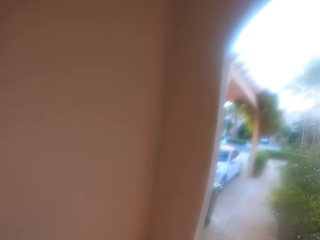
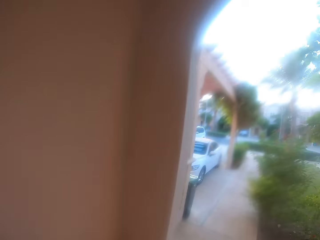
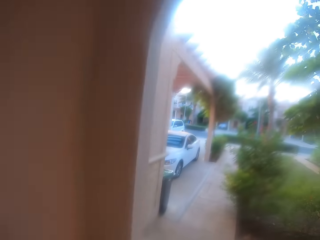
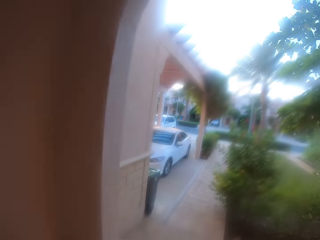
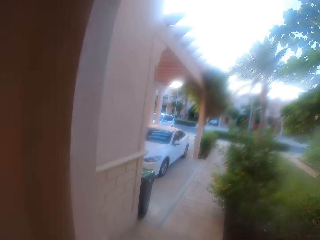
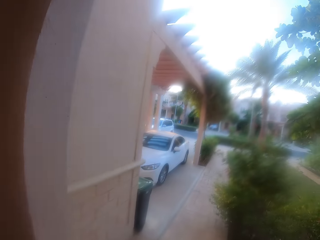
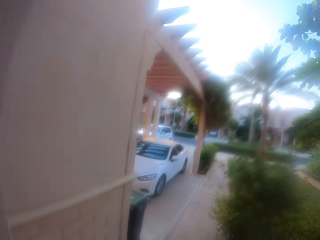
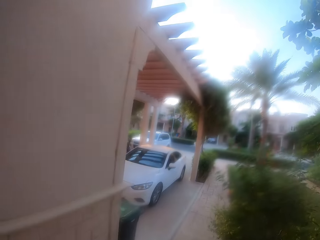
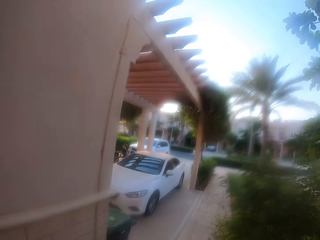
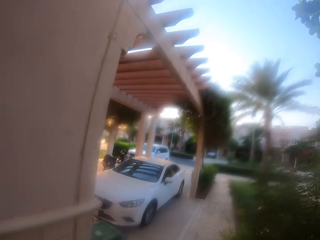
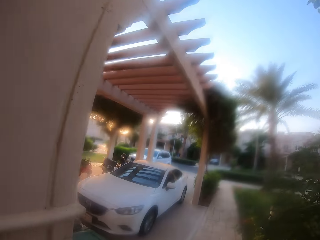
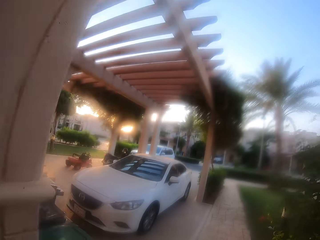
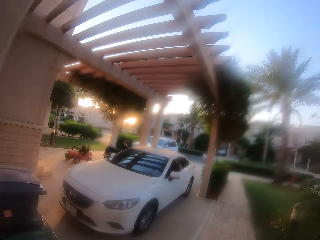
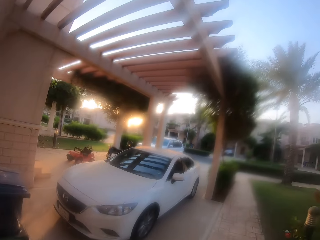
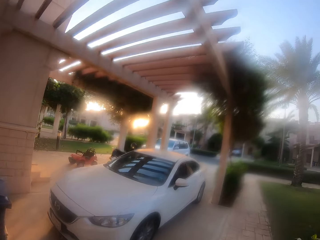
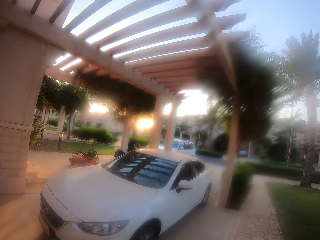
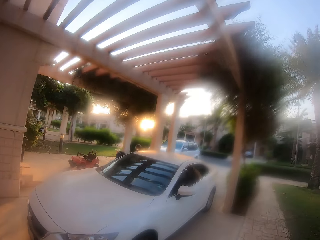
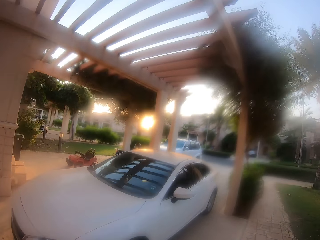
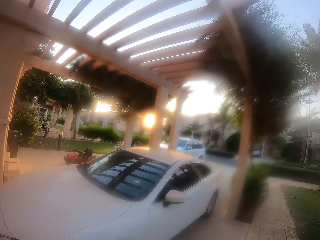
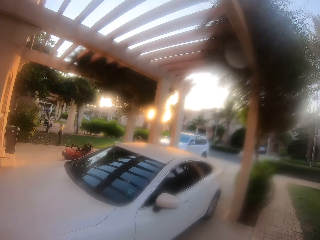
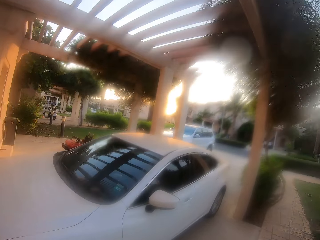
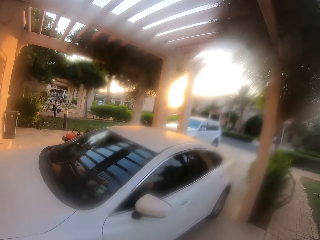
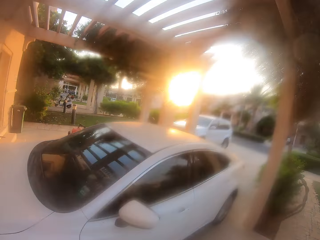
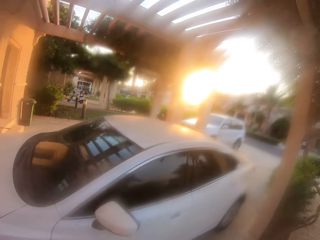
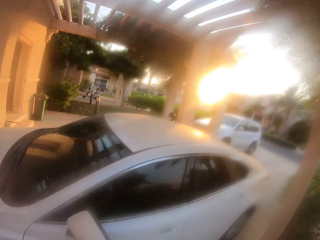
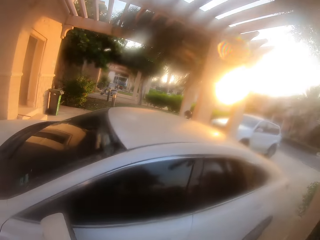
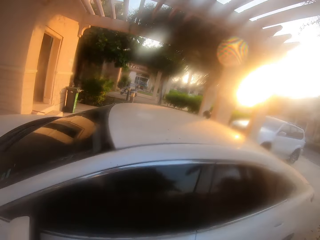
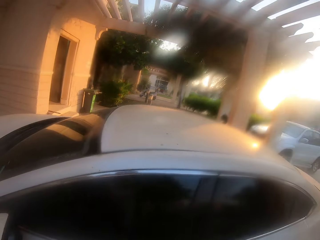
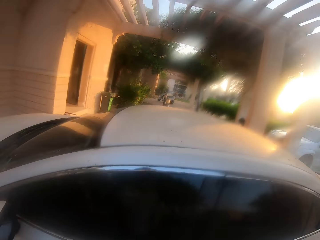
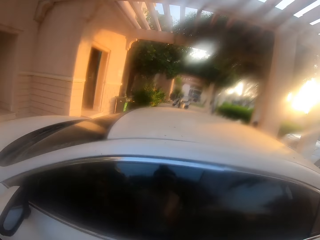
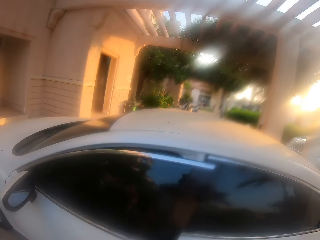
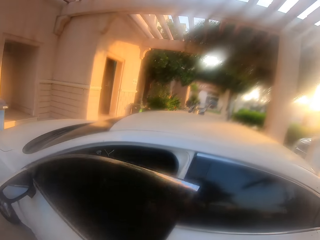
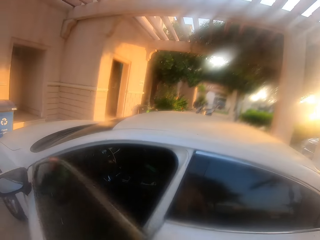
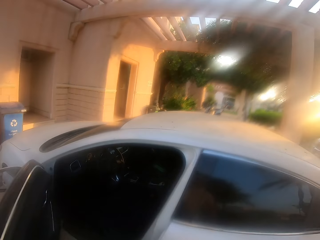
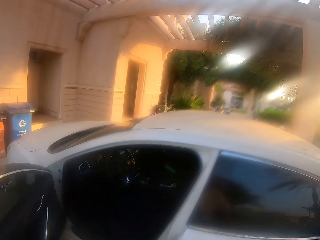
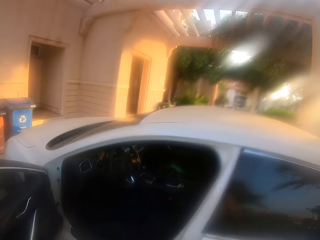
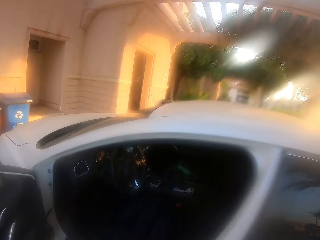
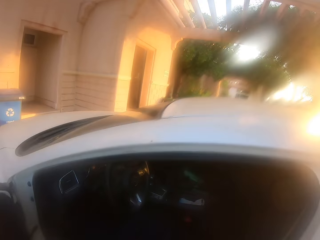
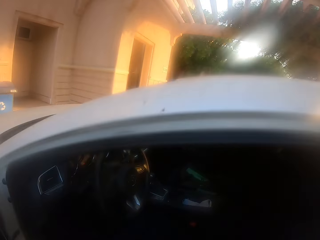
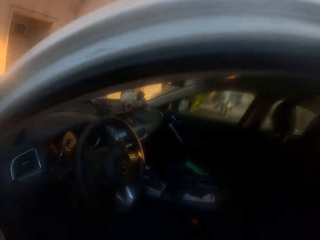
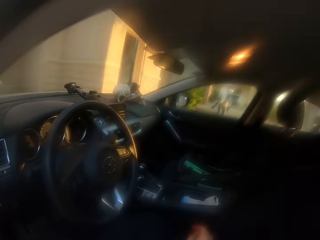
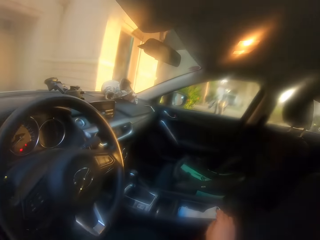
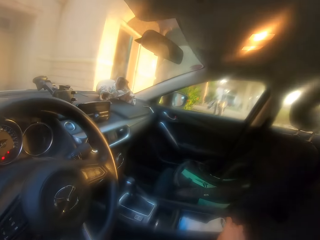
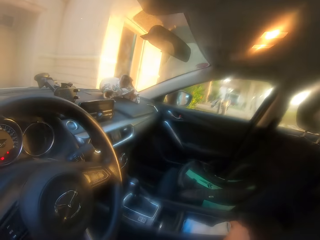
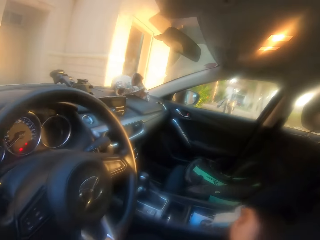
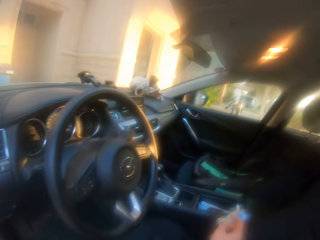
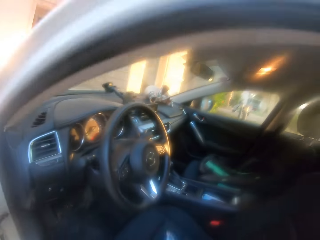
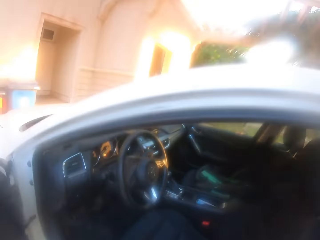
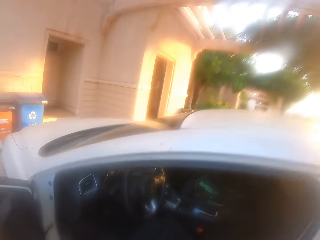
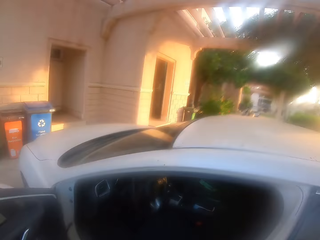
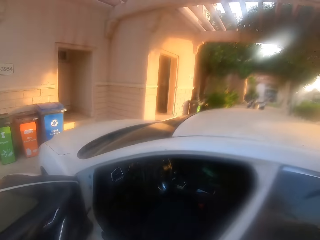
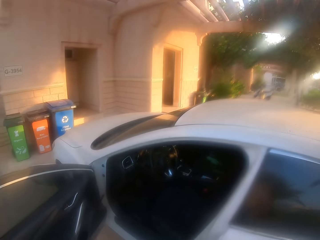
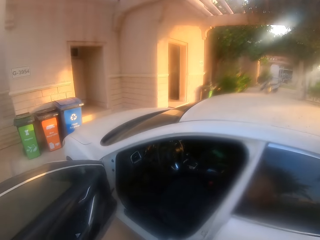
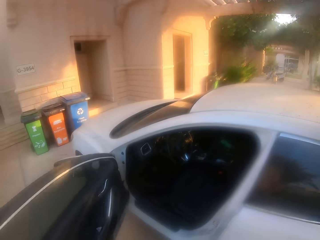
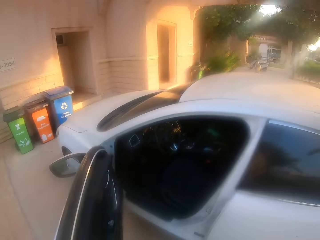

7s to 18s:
The camera wearer walks out of the house. He walks towards his car. He reaches out for the front left door of the car and opens the front left door of the car. He picks a face mask from the car.

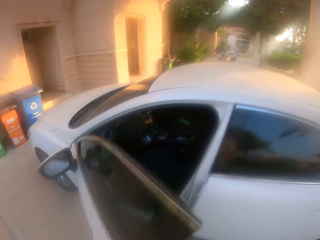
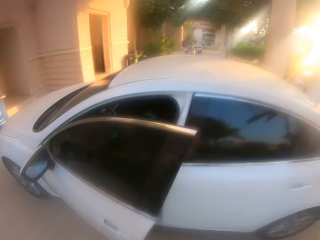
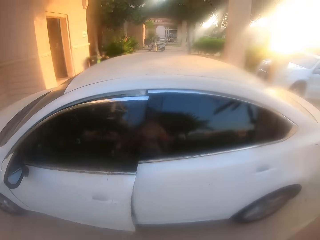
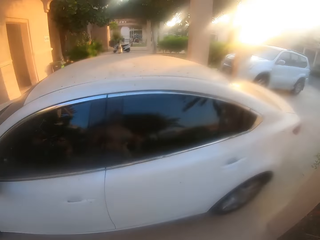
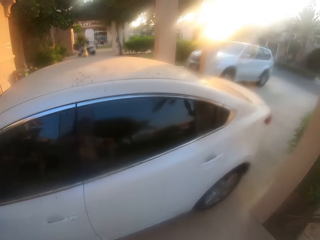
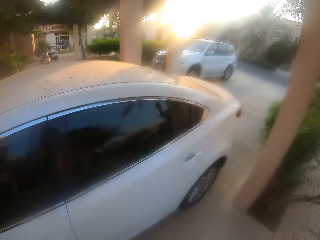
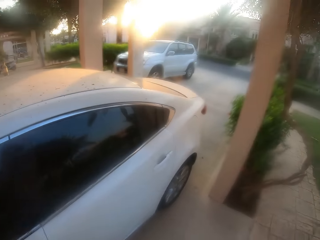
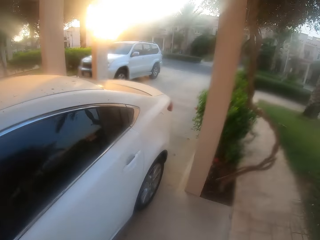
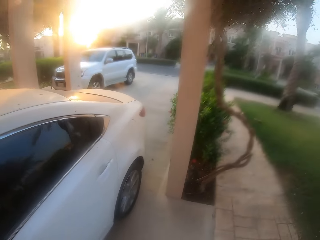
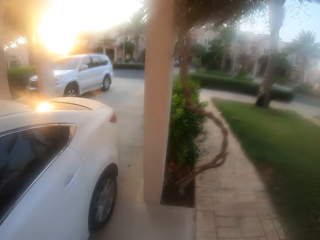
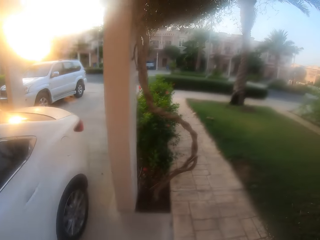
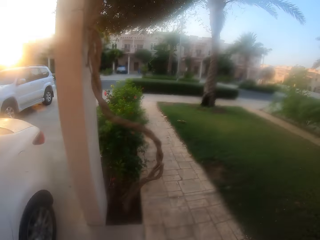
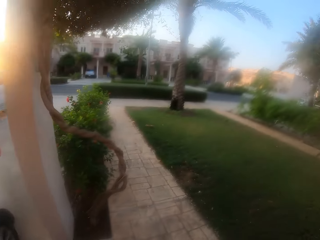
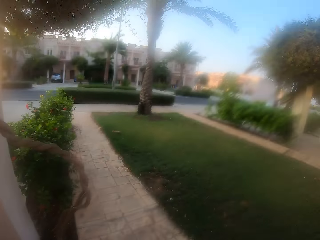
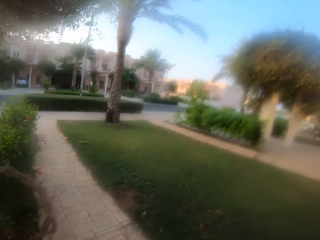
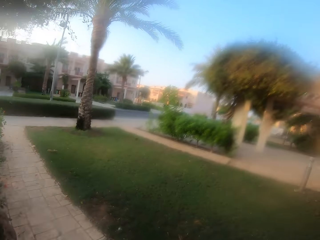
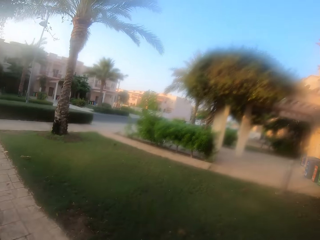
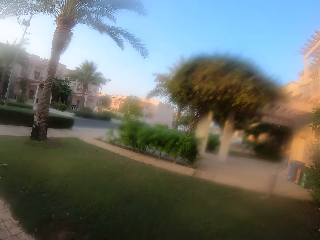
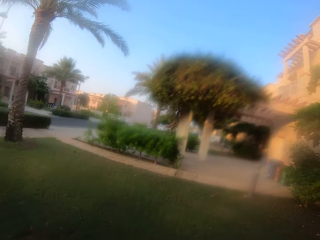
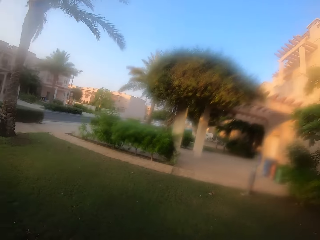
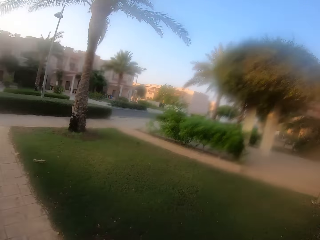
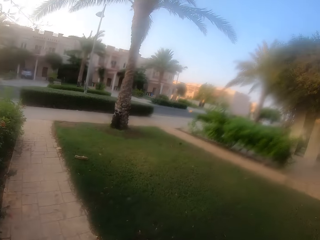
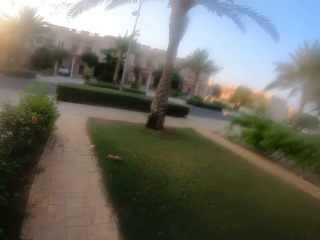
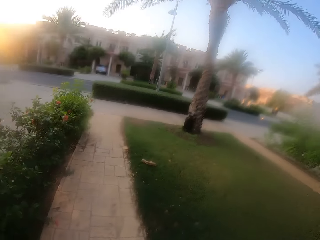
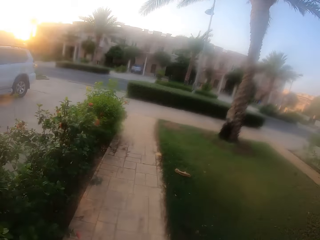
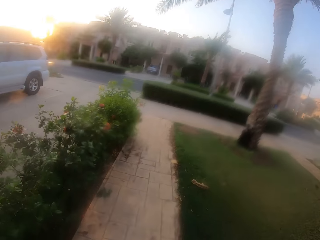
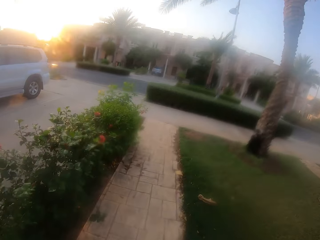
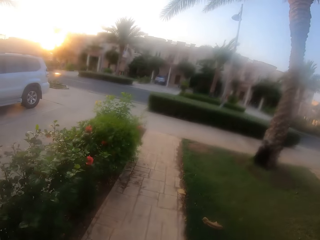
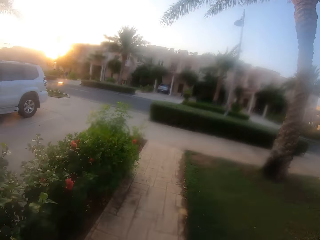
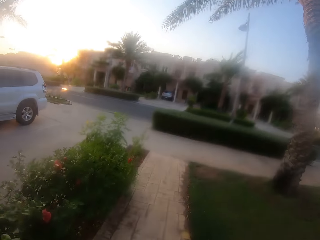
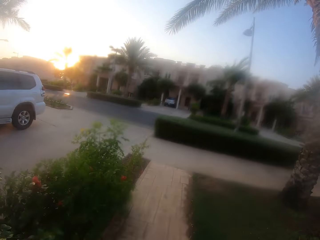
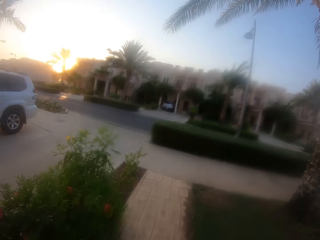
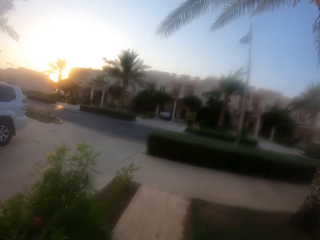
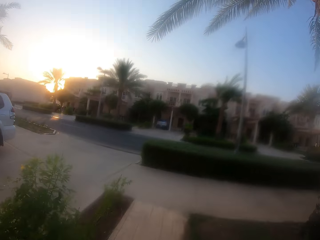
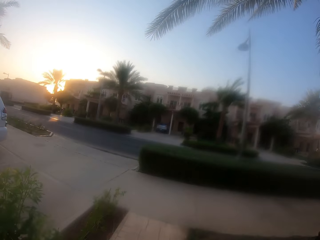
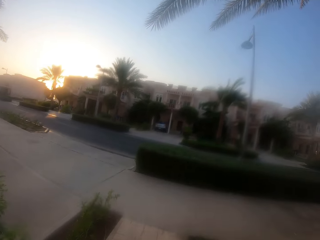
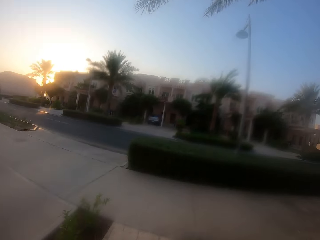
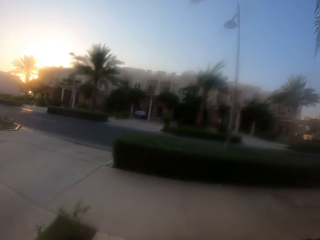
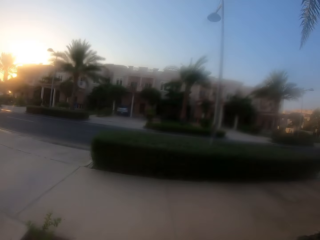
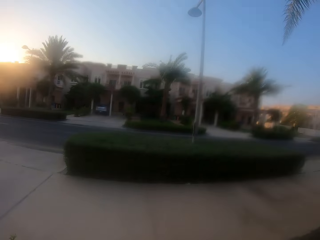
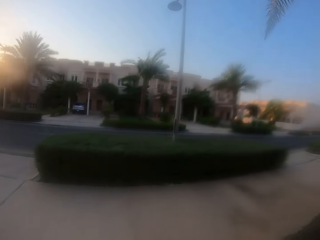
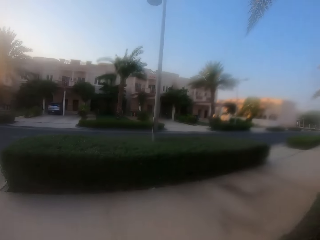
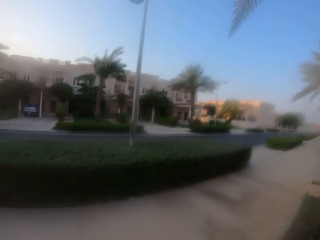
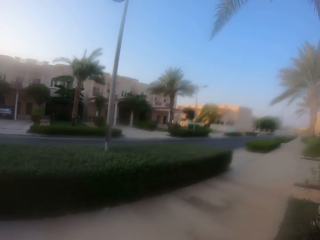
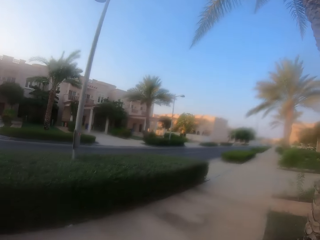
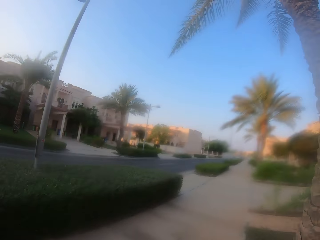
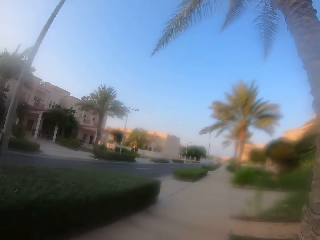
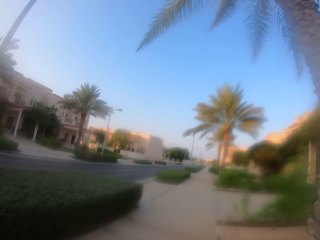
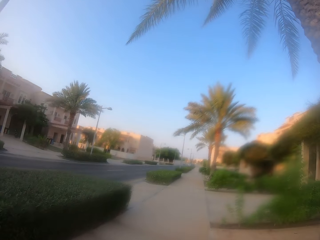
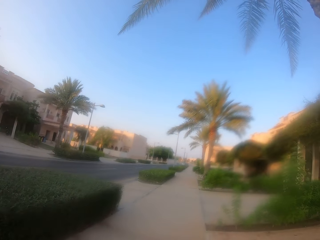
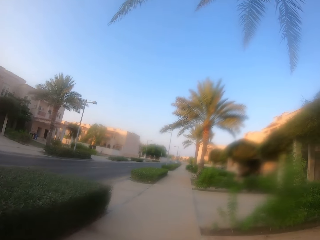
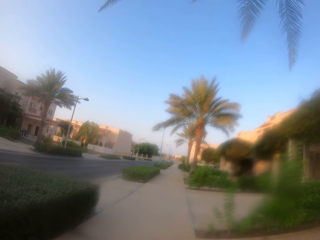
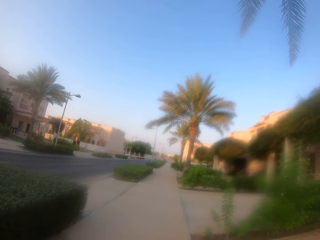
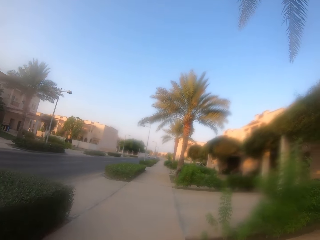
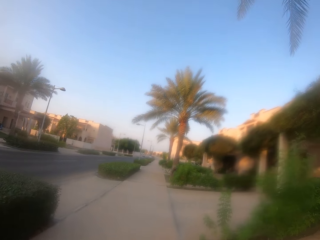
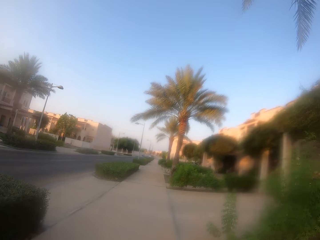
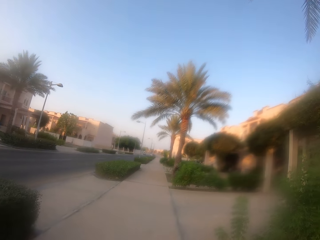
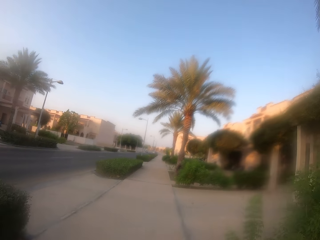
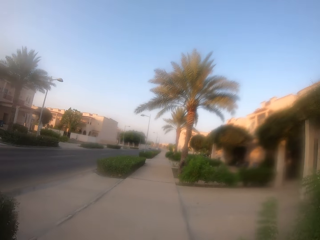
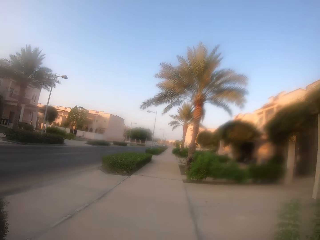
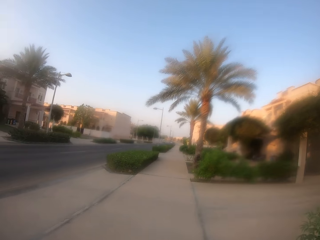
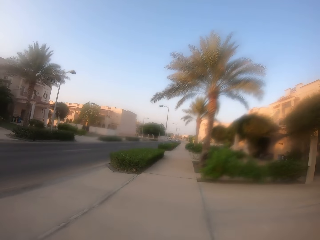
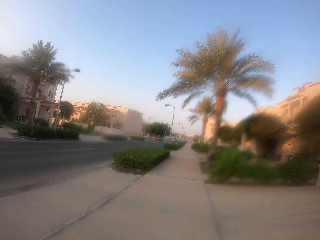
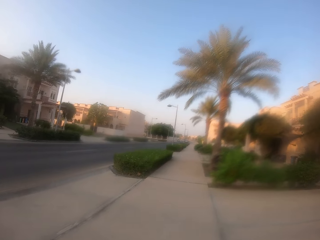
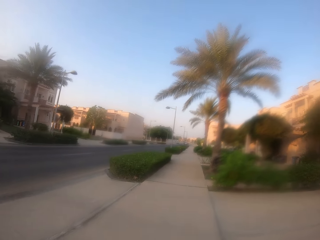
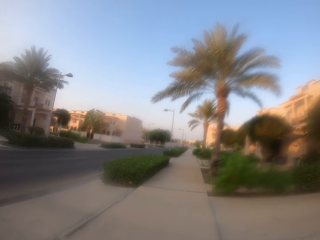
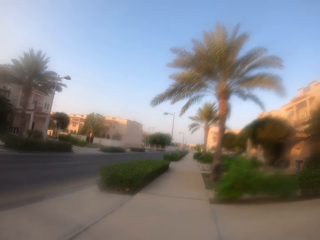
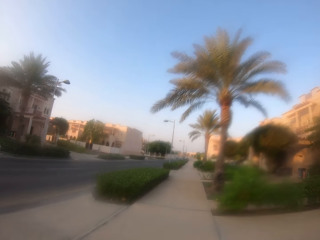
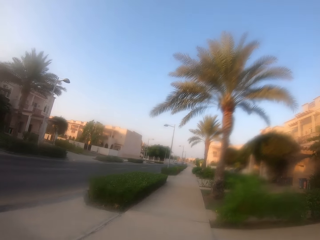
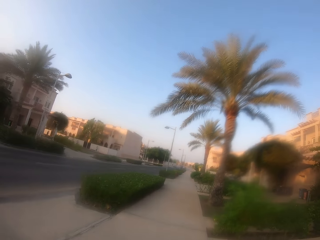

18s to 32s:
The camera wearer closes the front left door of the car. They start to walk on the road. They walk on the sidewalk.
